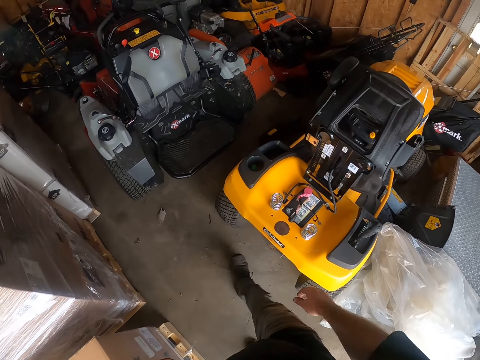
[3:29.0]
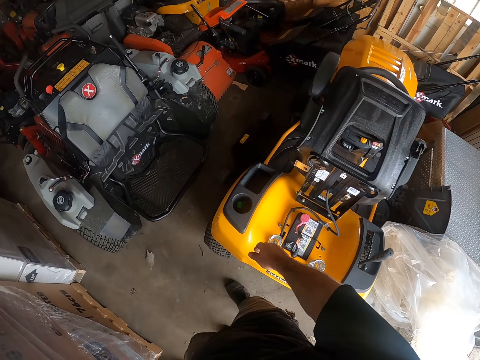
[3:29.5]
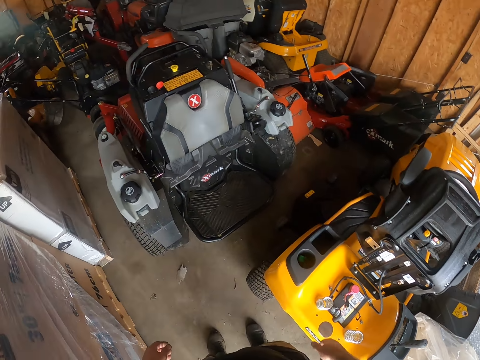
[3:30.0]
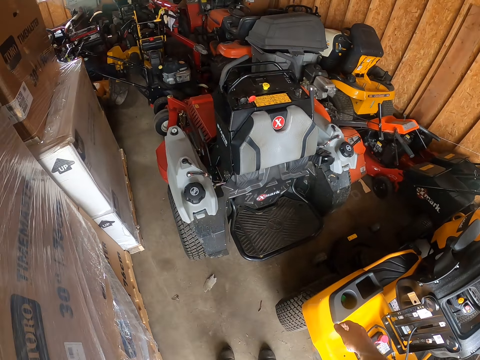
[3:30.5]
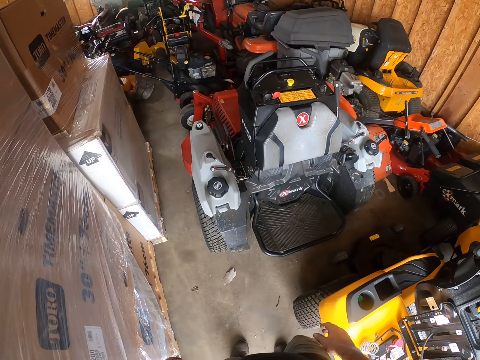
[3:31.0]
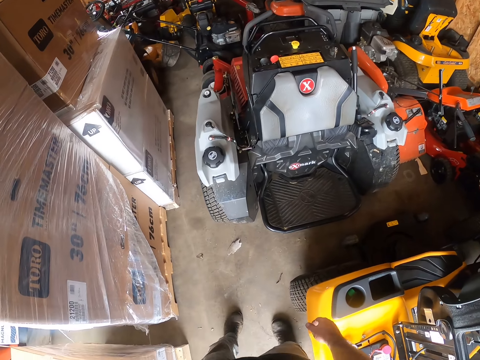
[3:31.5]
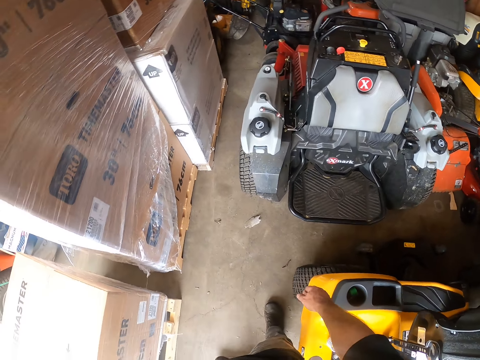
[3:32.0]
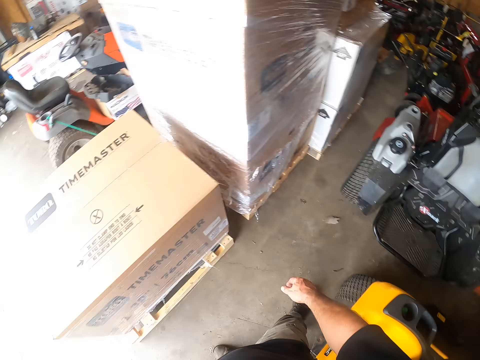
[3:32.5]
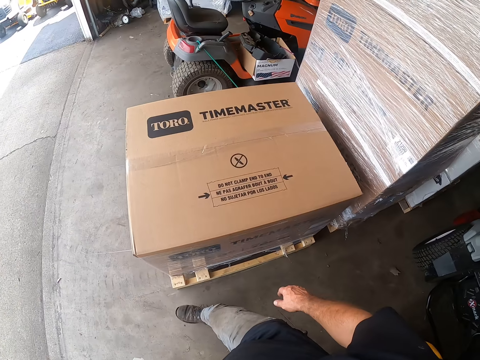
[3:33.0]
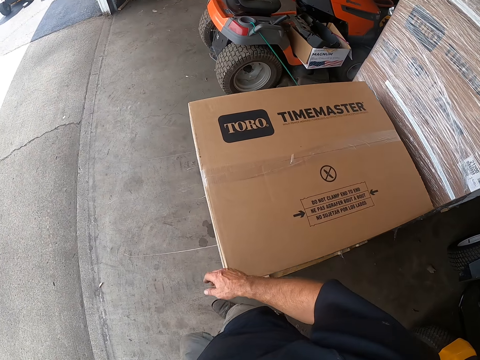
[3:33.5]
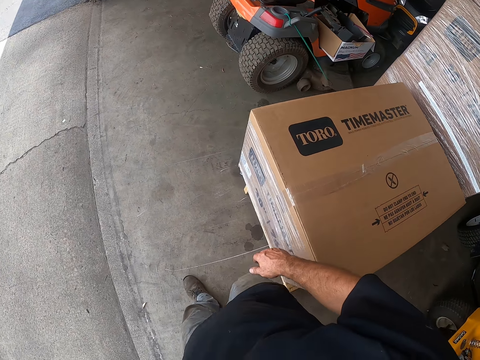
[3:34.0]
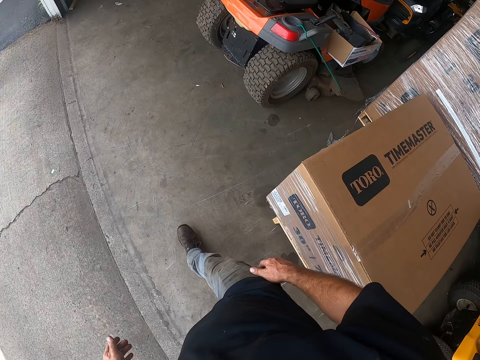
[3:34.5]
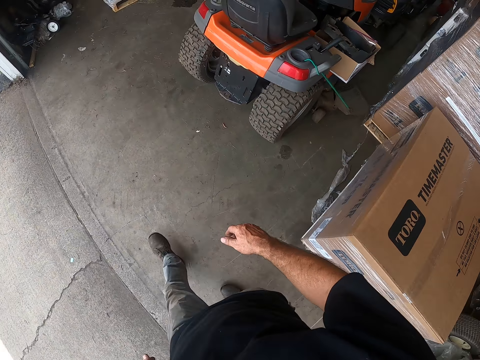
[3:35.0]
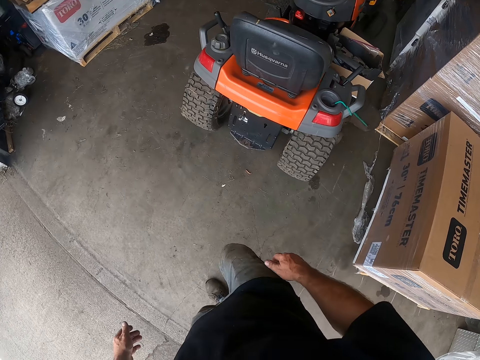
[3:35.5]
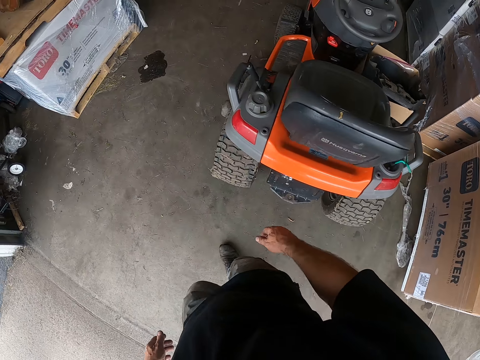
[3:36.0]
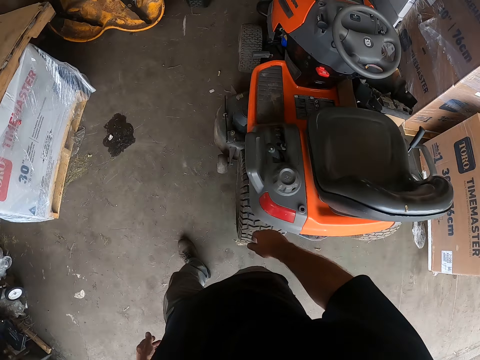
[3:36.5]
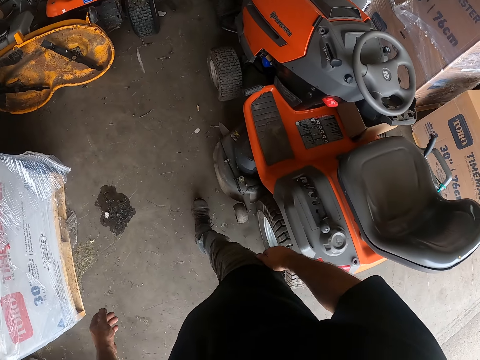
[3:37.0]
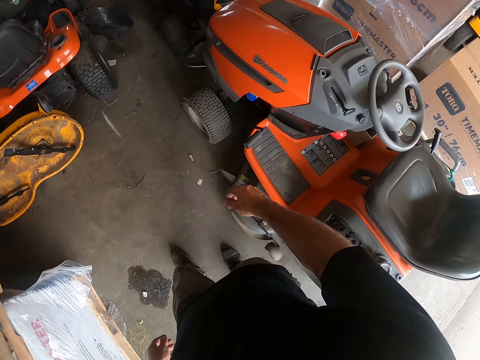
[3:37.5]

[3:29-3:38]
The camera wearer stops inside the garage. They stare around the garage. They walk around in the garage.

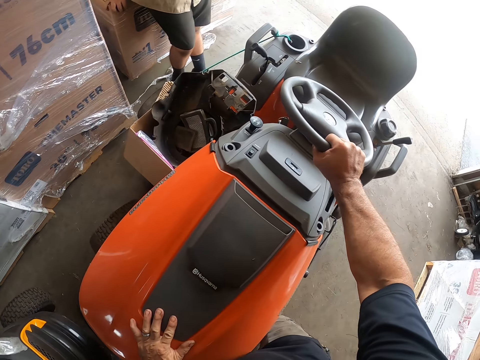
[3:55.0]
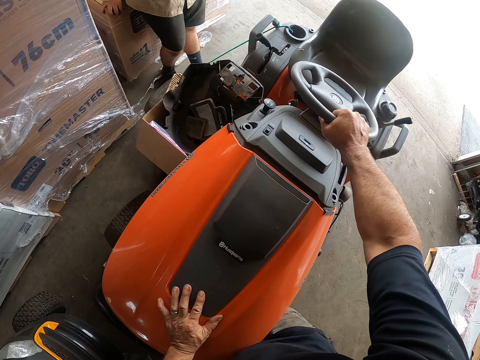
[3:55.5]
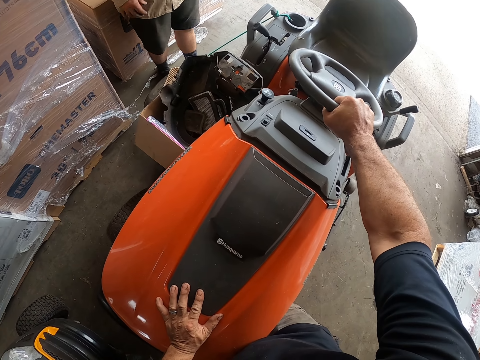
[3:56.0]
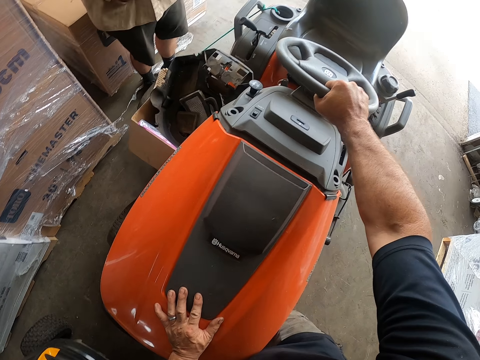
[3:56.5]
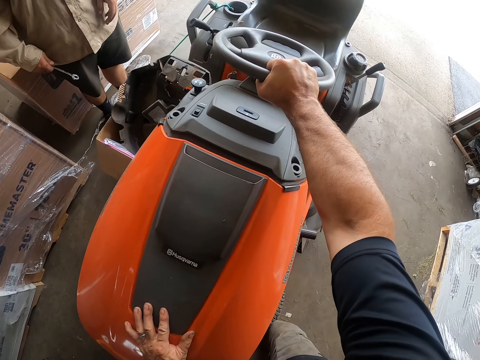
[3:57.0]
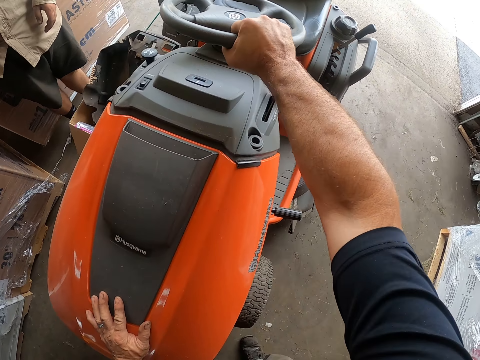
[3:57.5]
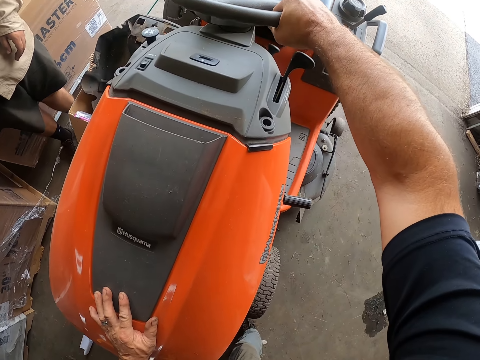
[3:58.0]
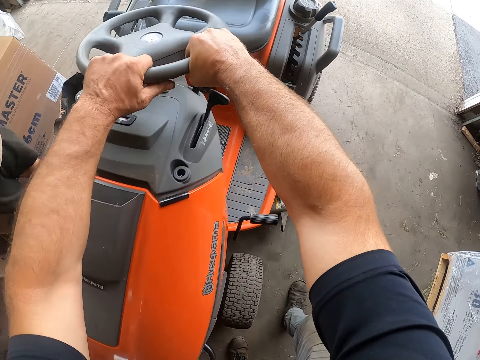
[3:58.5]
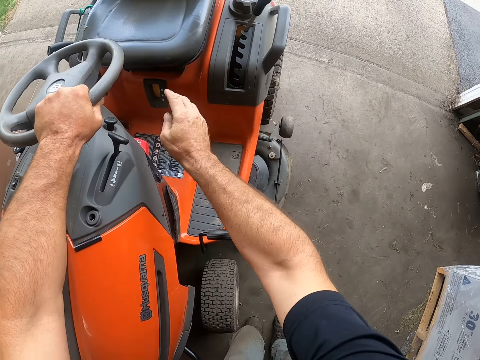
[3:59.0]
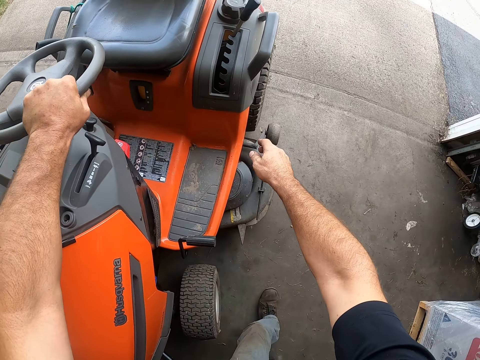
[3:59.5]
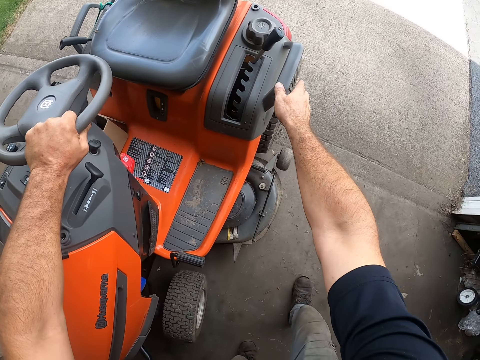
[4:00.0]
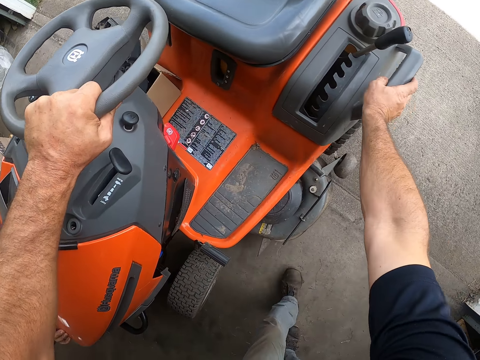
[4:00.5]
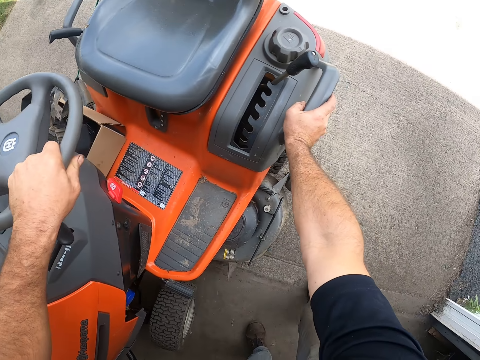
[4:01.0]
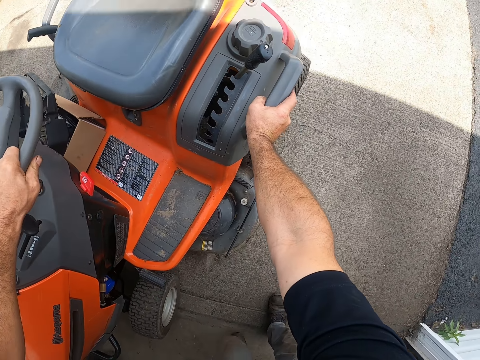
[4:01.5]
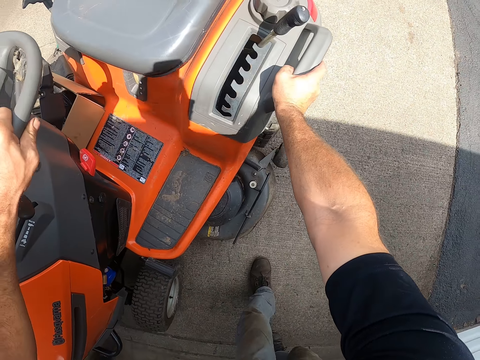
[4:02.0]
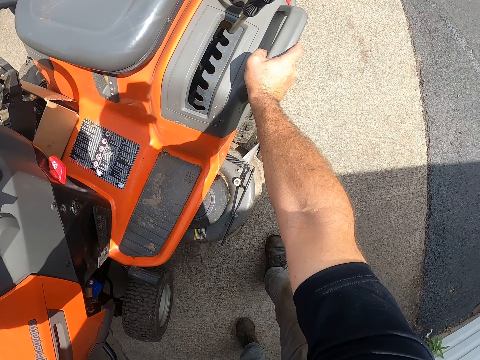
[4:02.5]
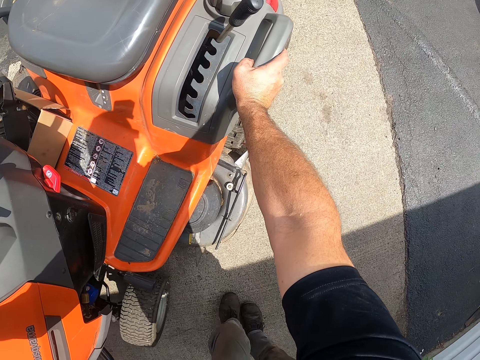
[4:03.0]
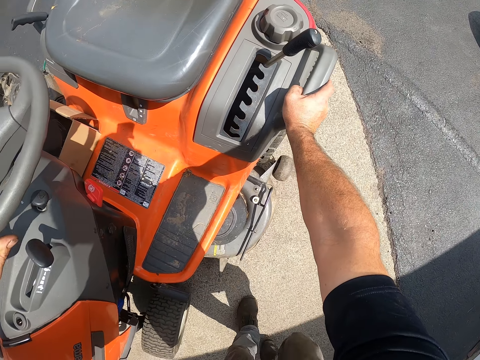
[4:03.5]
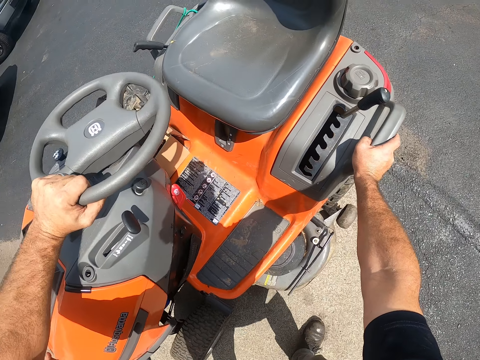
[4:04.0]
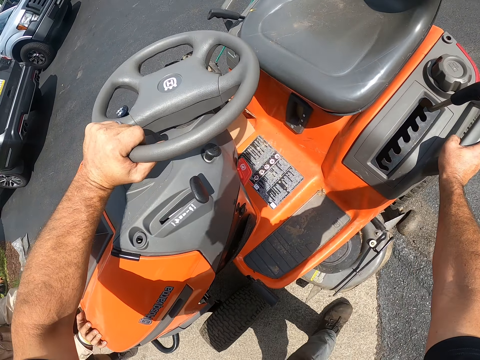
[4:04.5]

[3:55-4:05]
The camera wearer places his left hand on the lawnmower bonnet. He pushes the lawnmower out of the garage. A person stands upright. The person holds the spanner on his right hand. The camera wearer pushes the lawnmower out of the garage into the road.

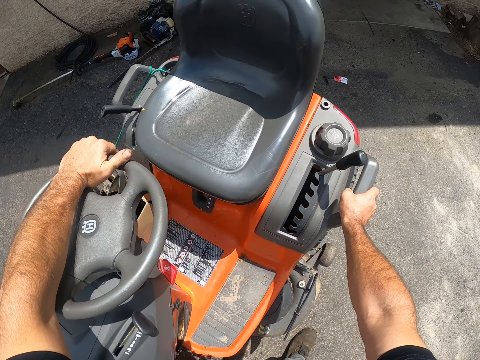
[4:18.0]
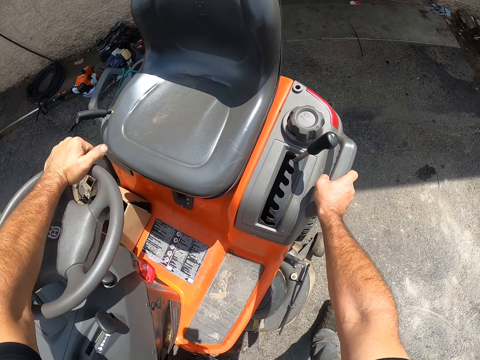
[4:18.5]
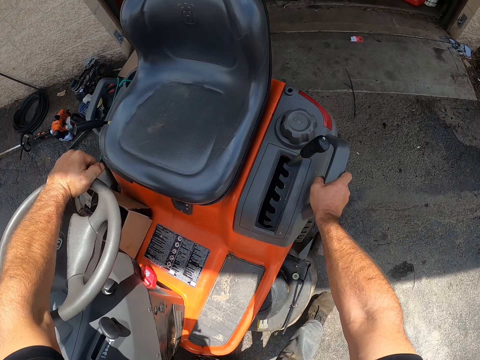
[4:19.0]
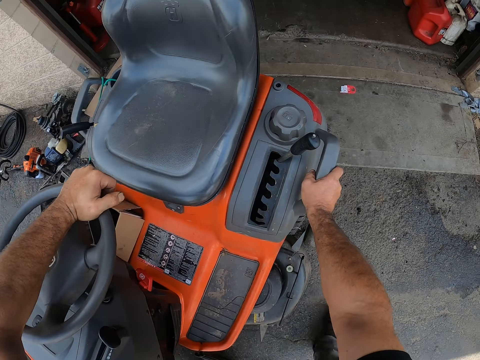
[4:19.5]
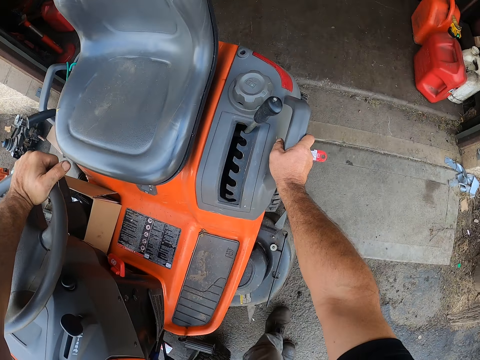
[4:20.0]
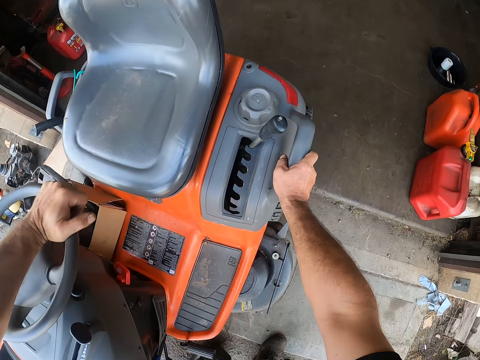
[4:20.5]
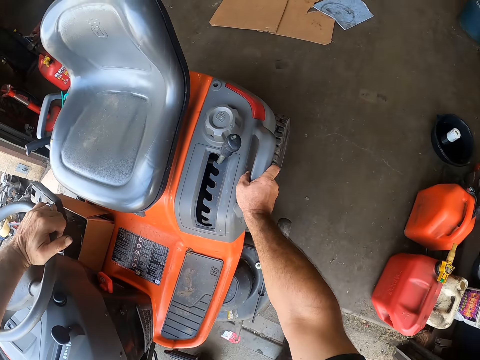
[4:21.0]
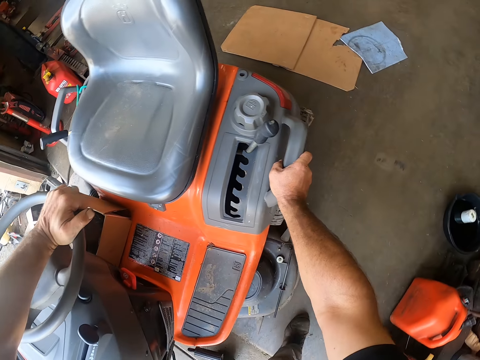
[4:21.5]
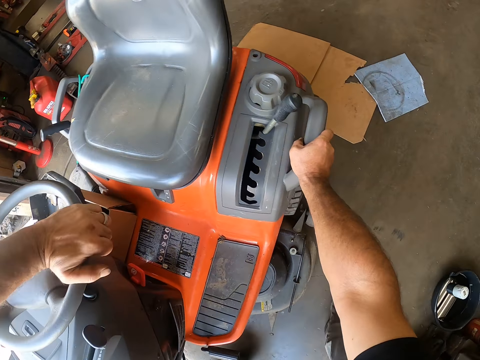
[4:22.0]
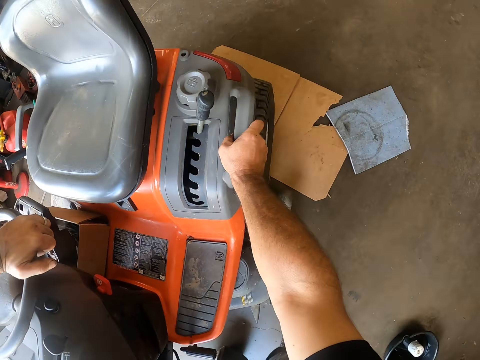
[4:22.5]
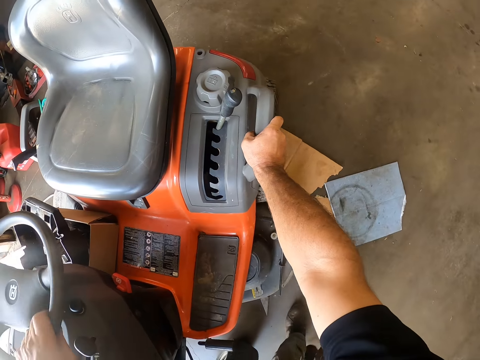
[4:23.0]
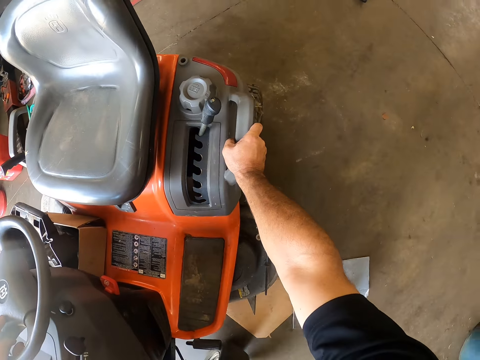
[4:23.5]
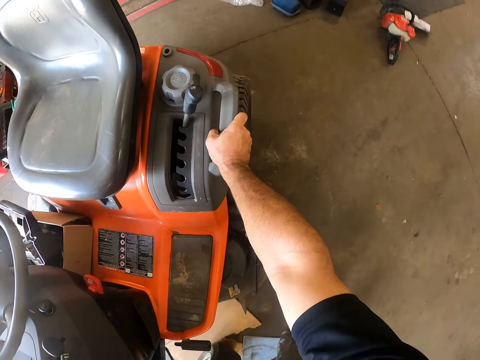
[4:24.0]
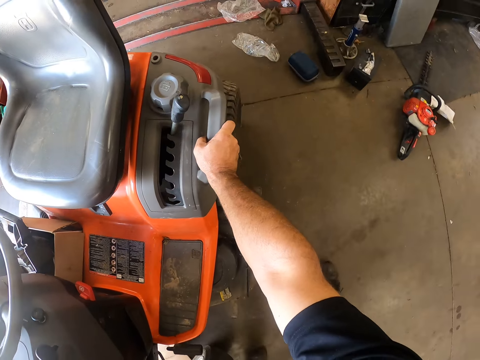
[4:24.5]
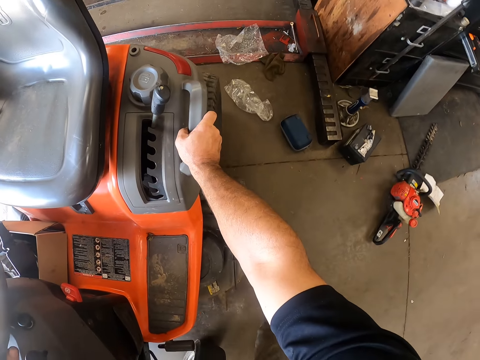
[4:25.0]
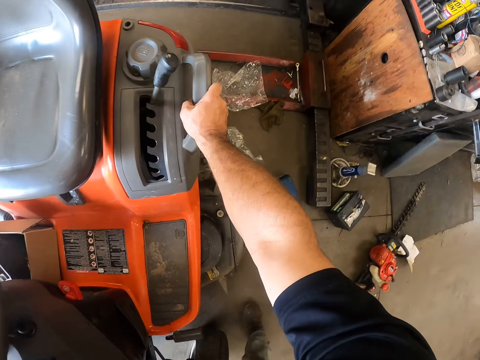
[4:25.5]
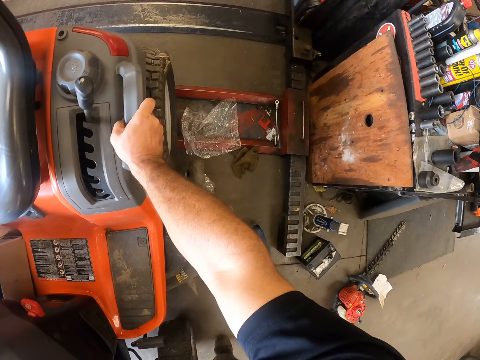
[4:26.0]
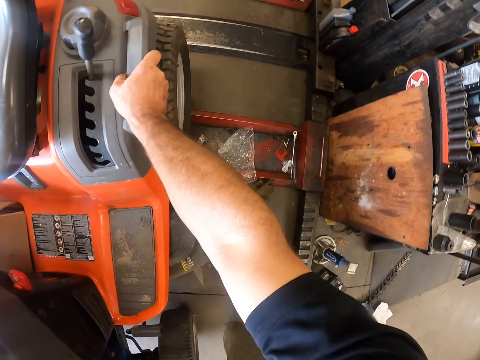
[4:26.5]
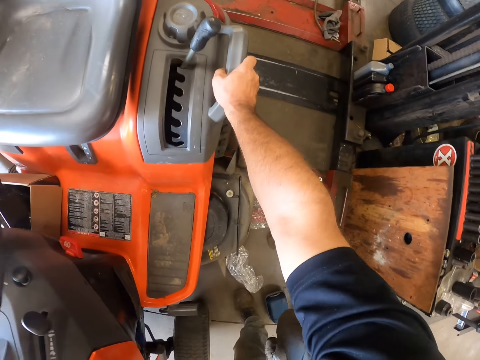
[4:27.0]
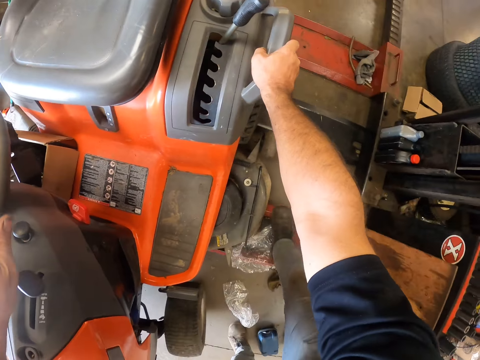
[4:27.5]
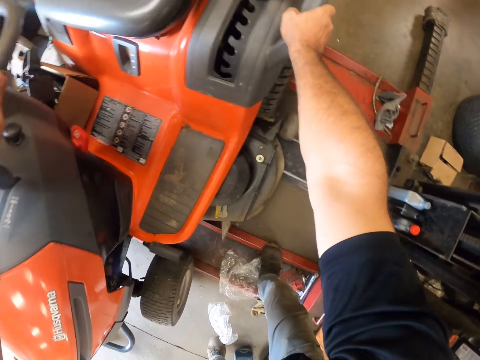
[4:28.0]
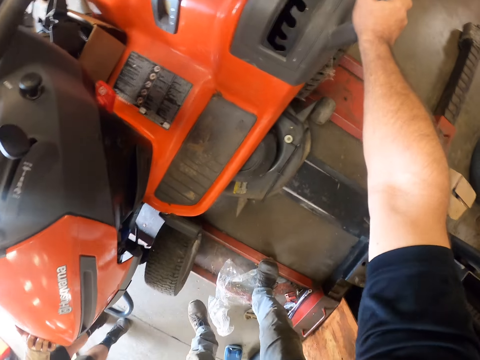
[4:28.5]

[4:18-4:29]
The camera wearer pushes the lawnmower in another garage. They push the lawnmower in the hydraulic lift jack. They park the lawnmower on the post lift.
